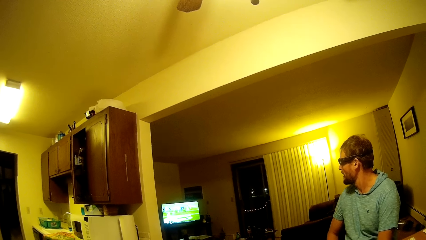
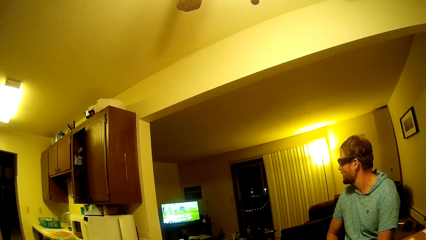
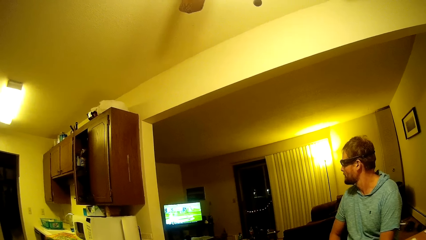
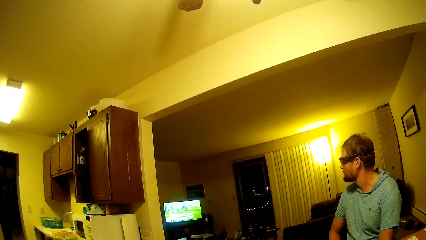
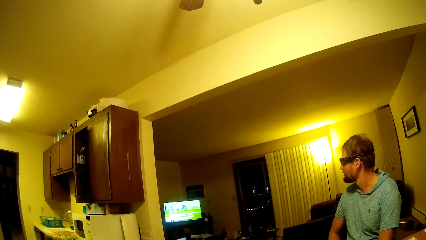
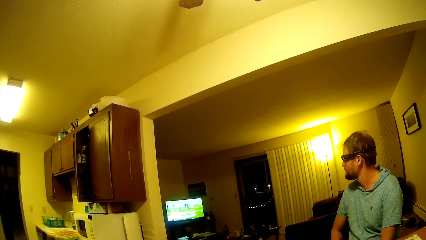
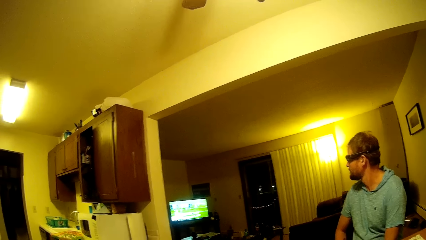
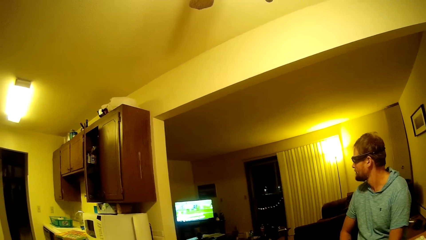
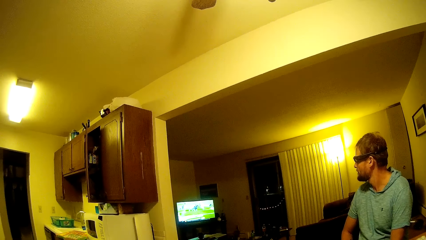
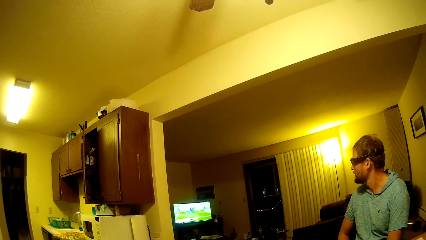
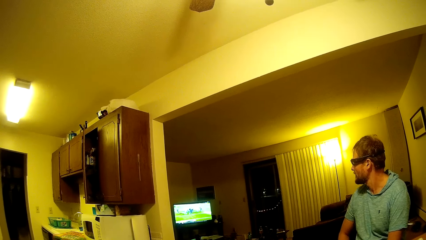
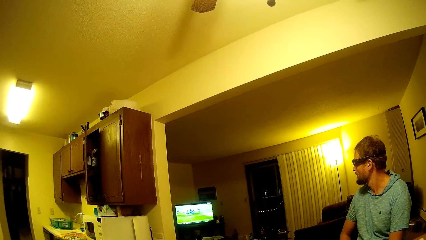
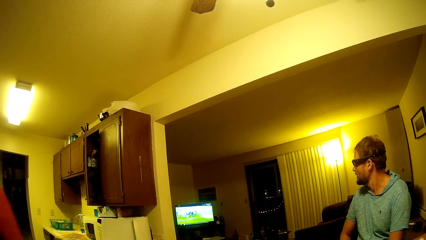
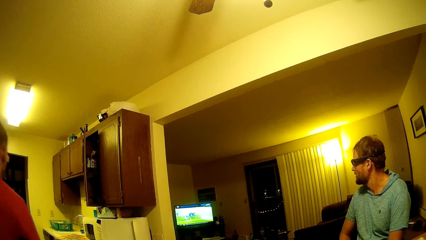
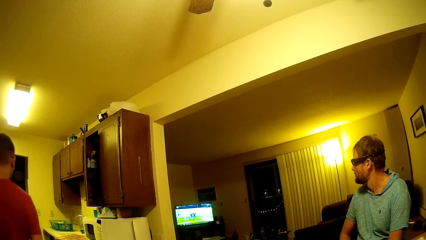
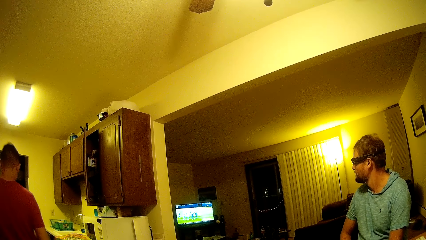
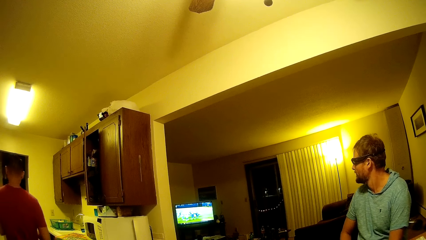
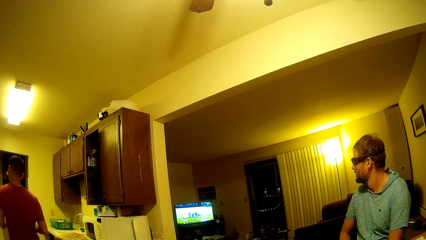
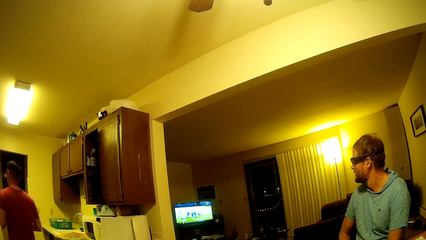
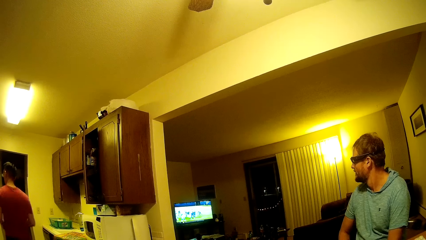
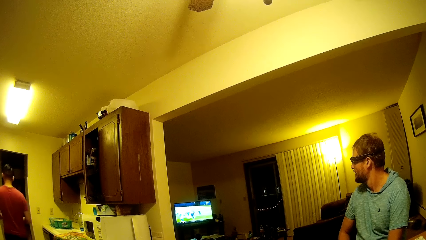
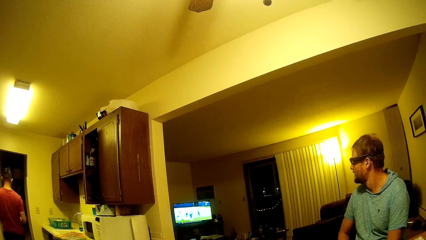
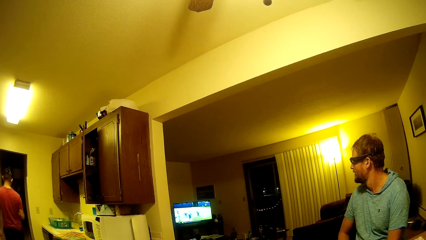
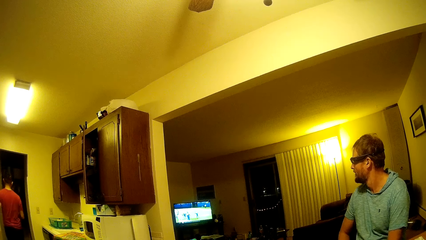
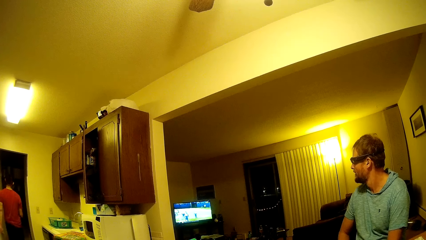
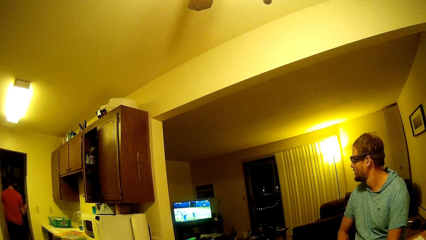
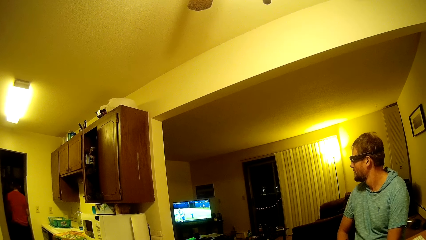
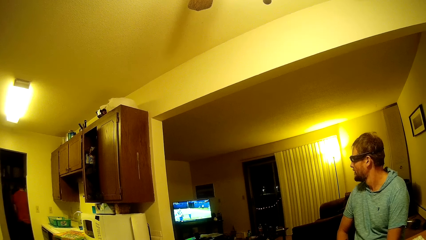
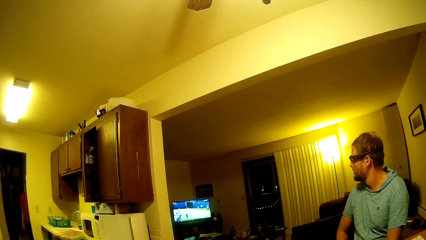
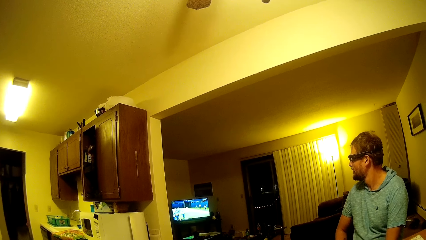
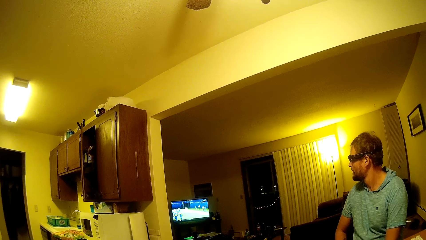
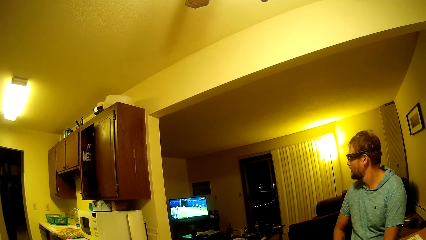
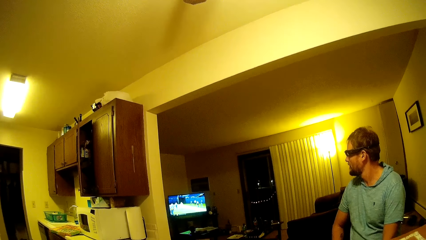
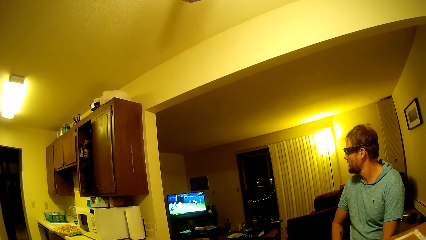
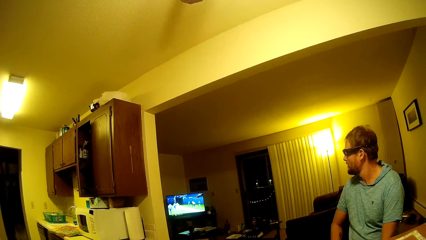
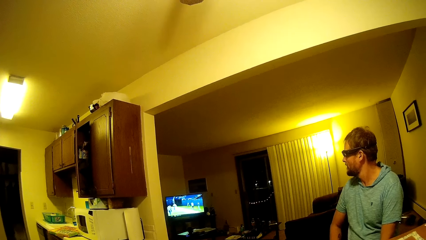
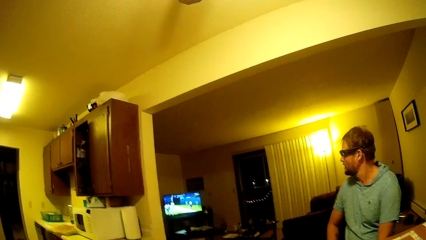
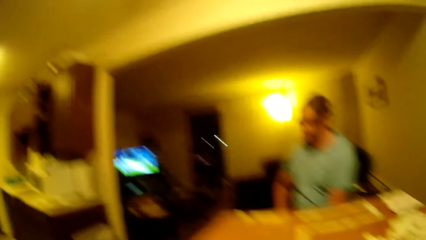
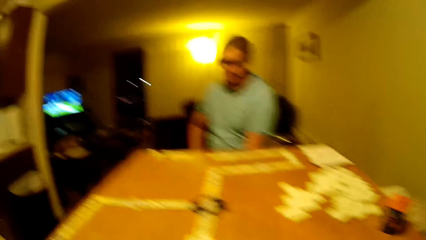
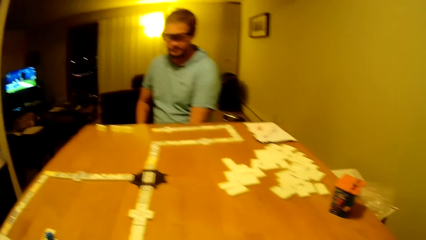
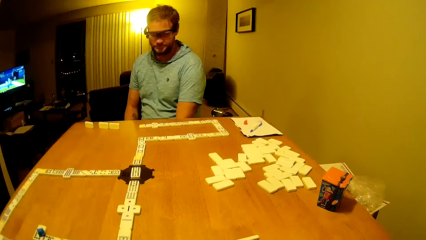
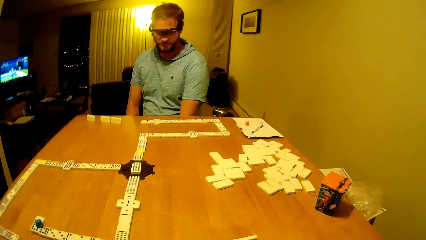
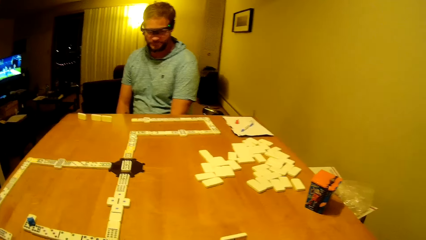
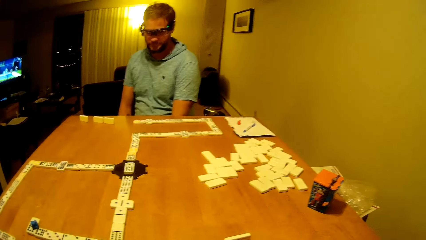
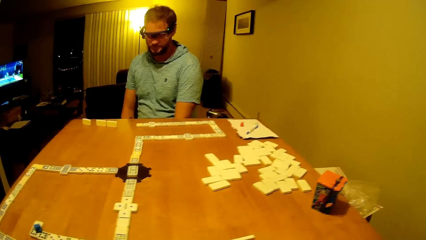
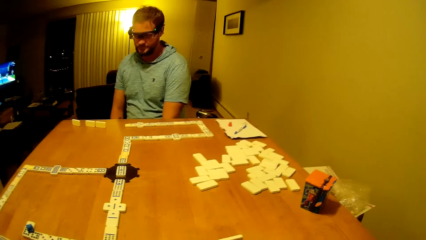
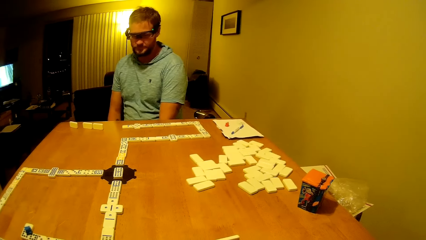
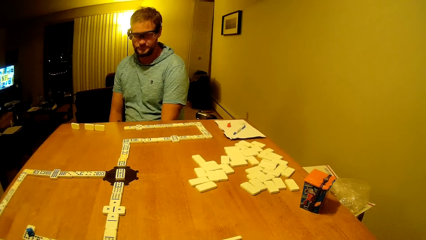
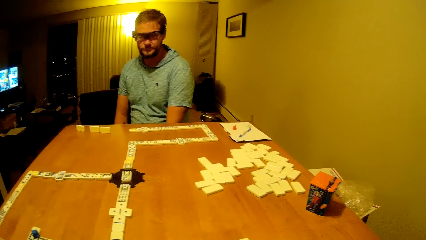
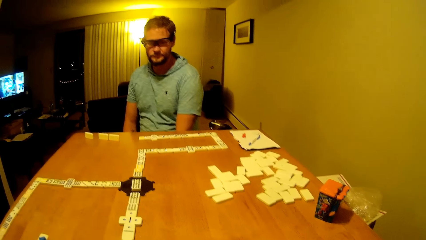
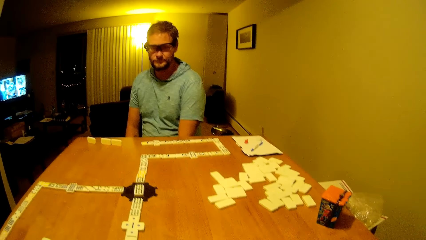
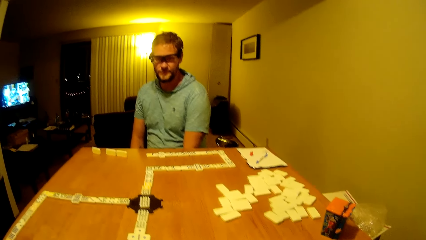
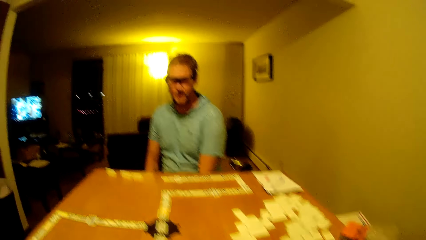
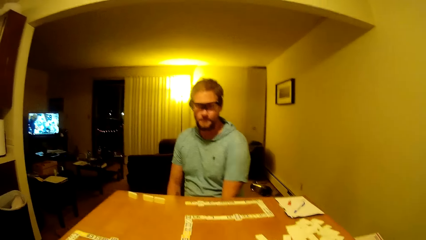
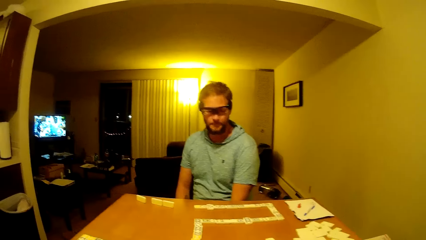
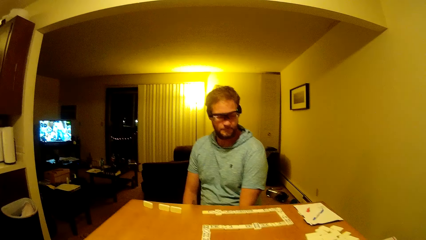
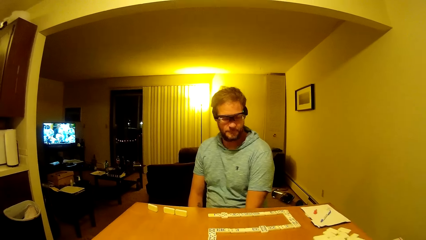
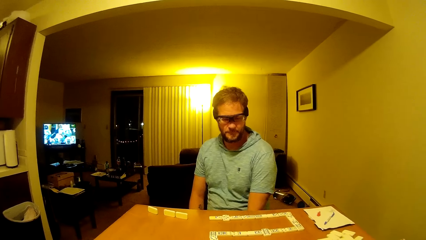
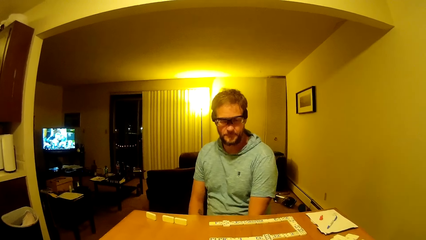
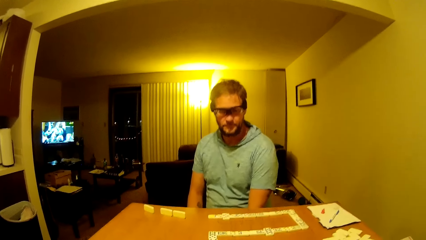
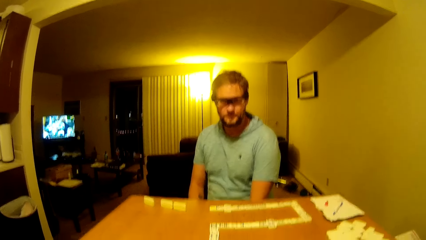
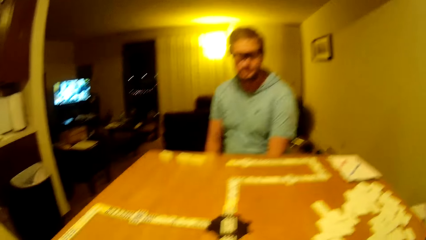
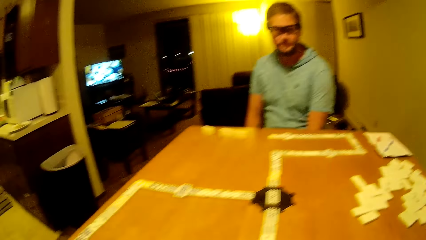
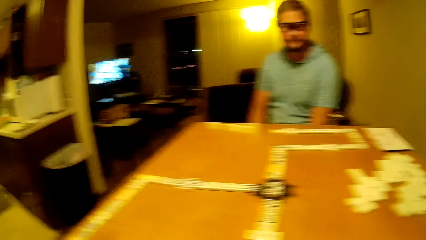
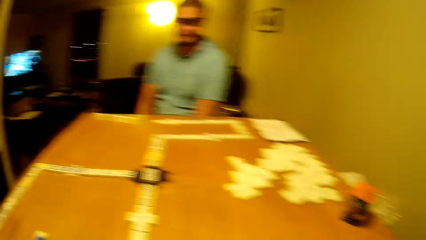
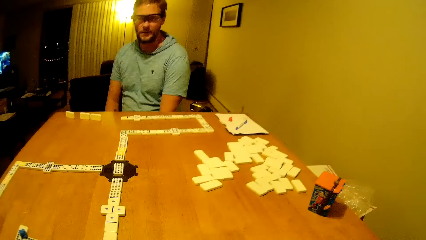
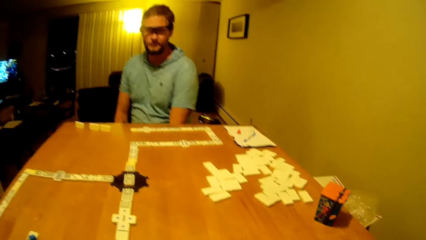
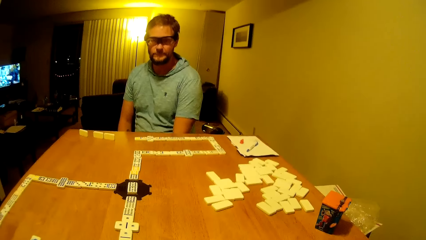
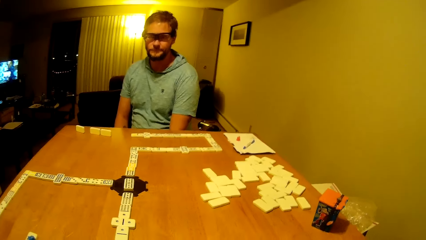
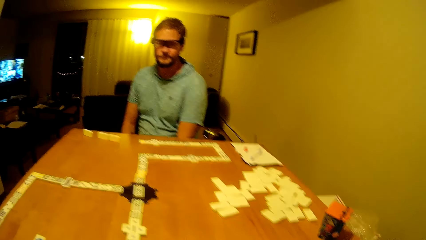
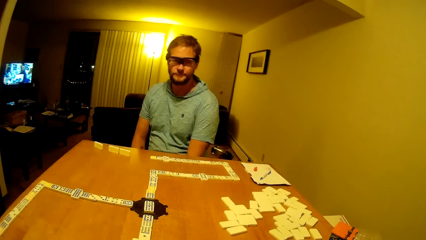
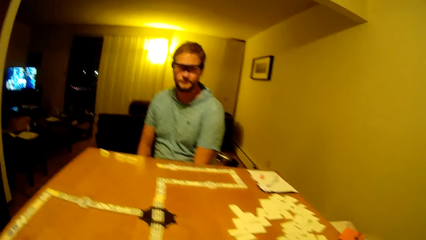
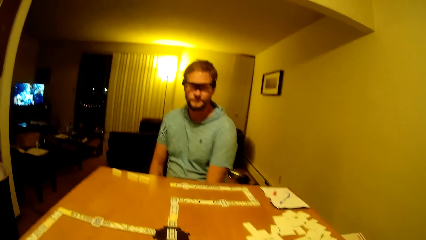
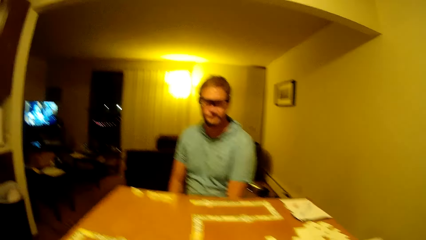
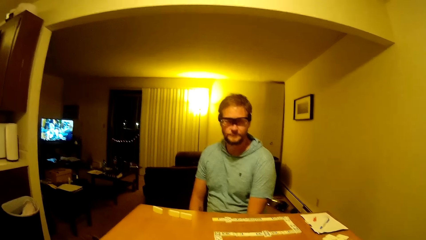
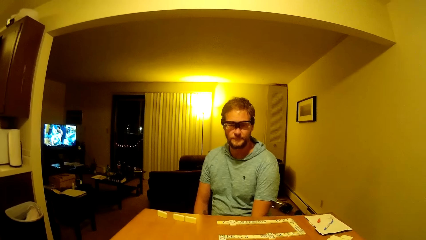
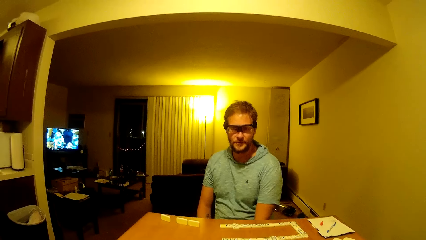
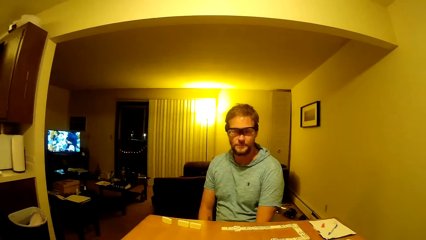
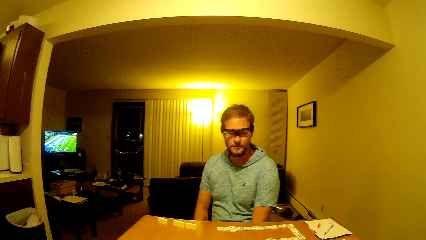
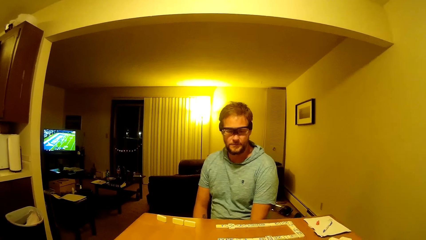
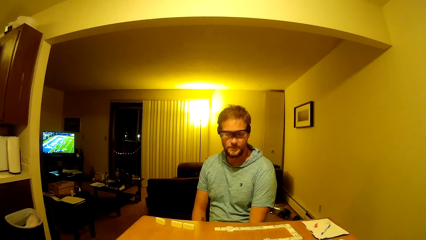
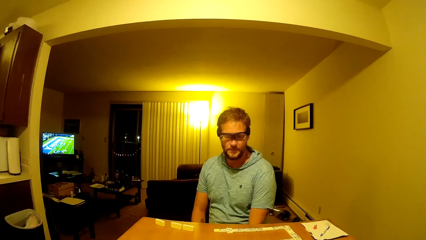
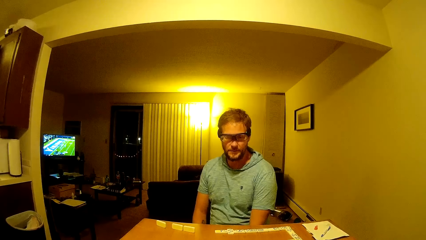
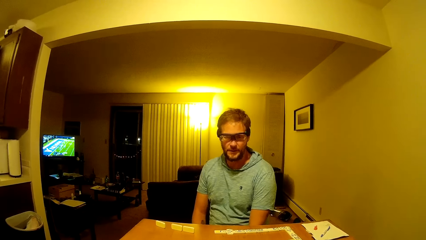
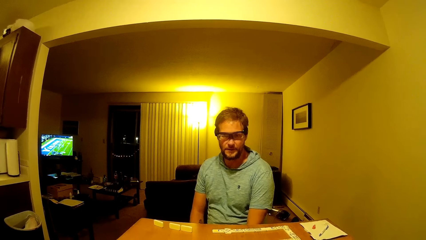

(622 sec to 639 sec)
A man walks around. The camera wearer turns to the table. Another man looks at the table. The camera wearer looks at the table. The other man turns to the table.
